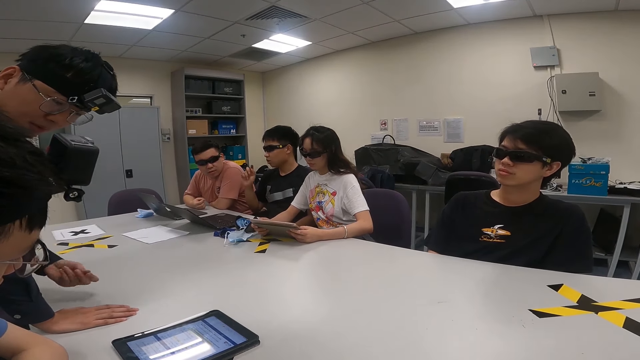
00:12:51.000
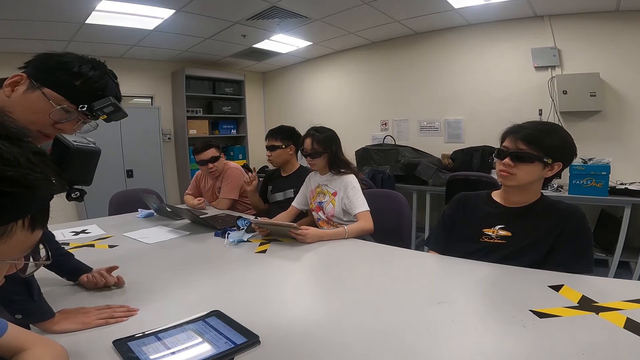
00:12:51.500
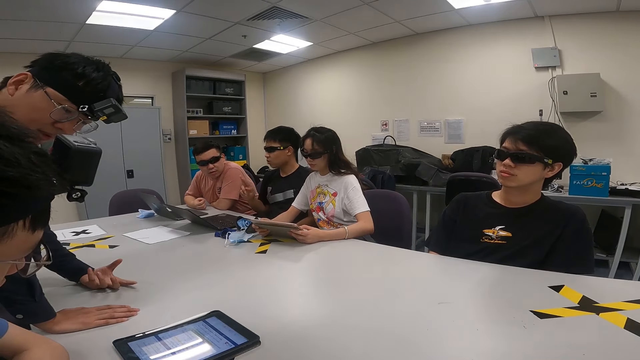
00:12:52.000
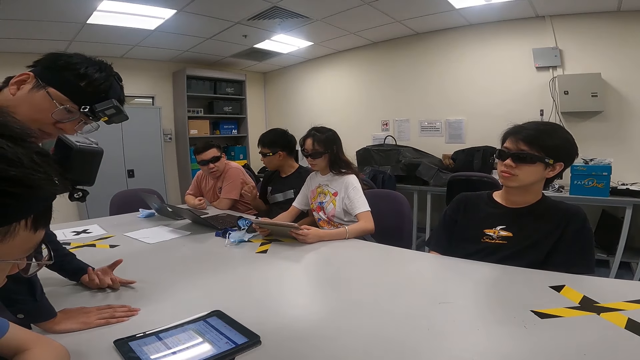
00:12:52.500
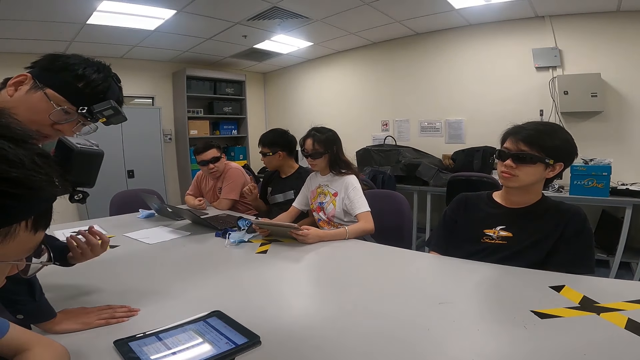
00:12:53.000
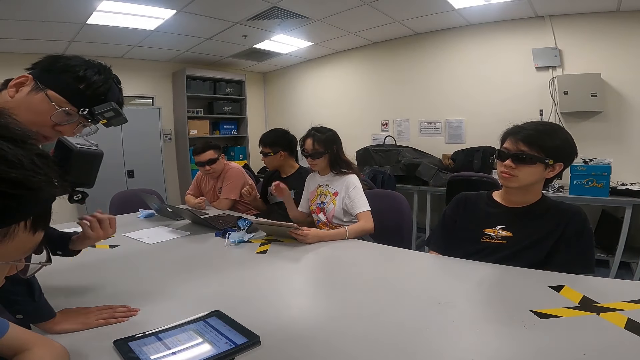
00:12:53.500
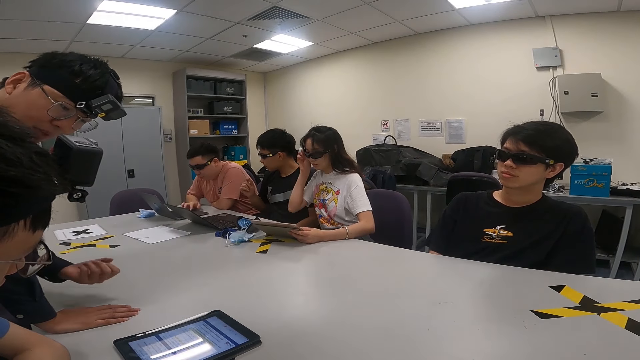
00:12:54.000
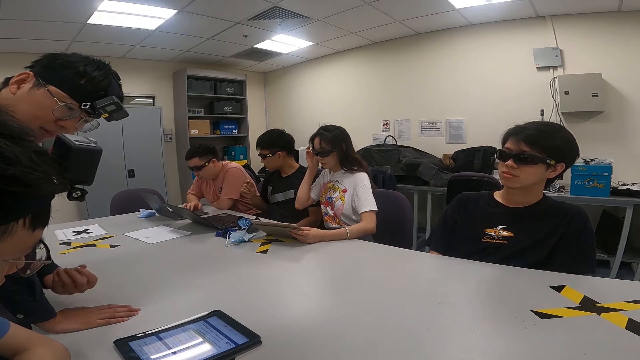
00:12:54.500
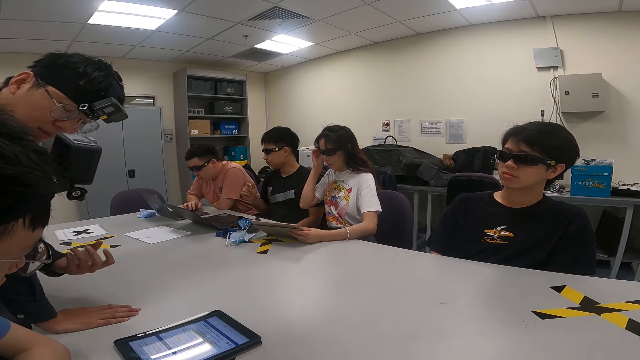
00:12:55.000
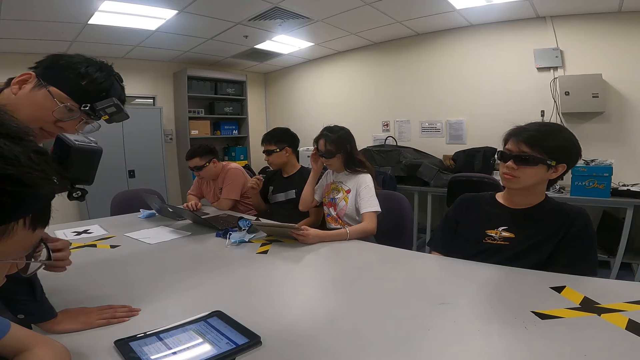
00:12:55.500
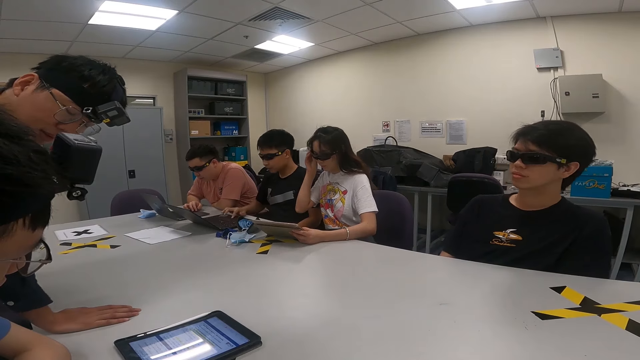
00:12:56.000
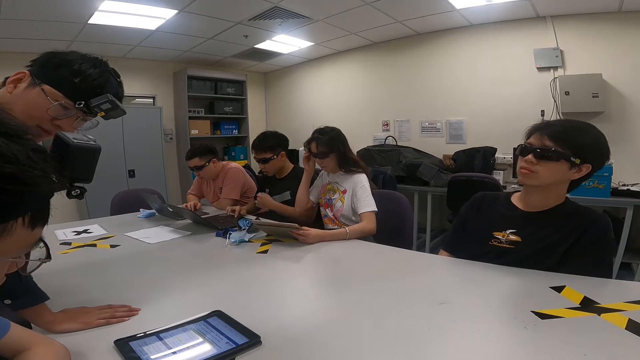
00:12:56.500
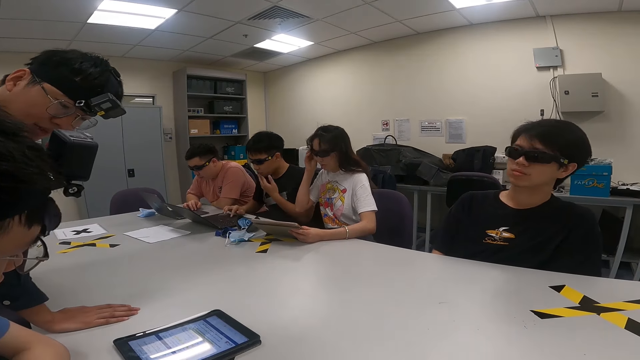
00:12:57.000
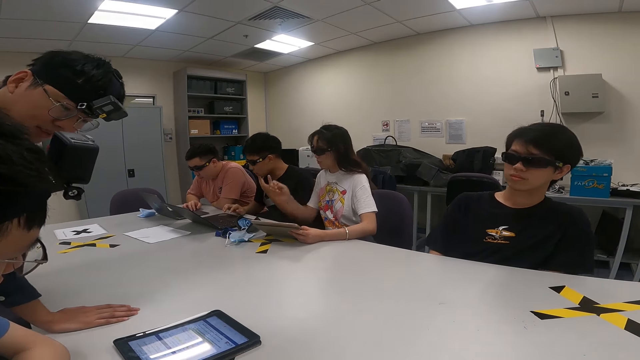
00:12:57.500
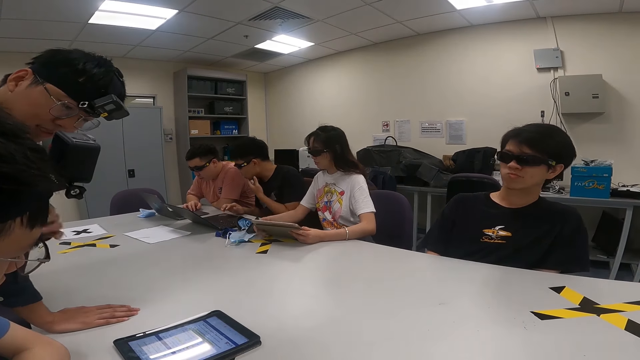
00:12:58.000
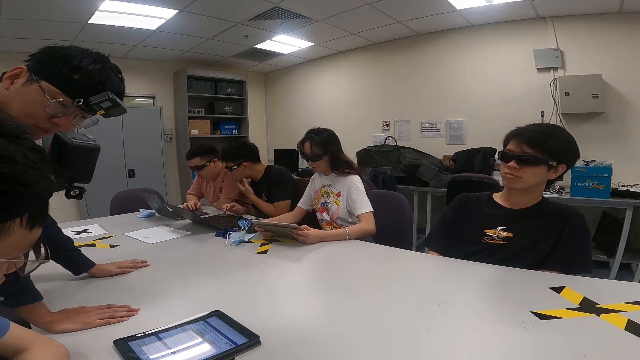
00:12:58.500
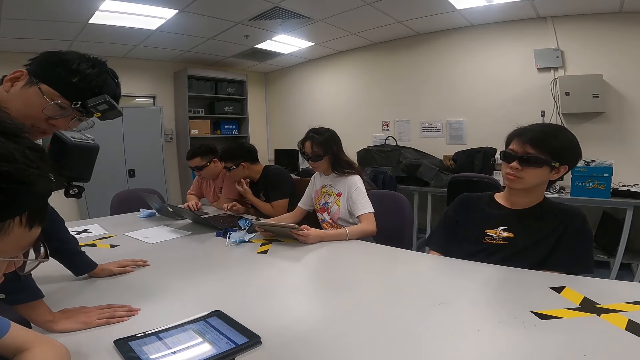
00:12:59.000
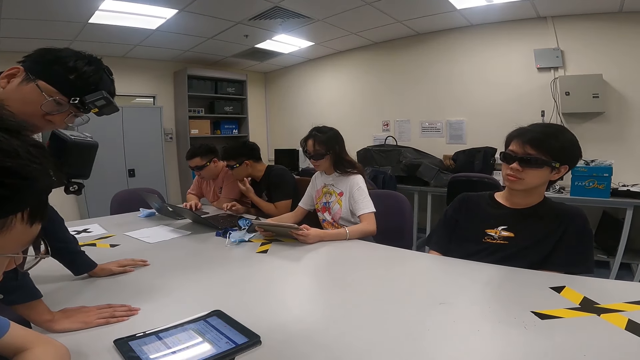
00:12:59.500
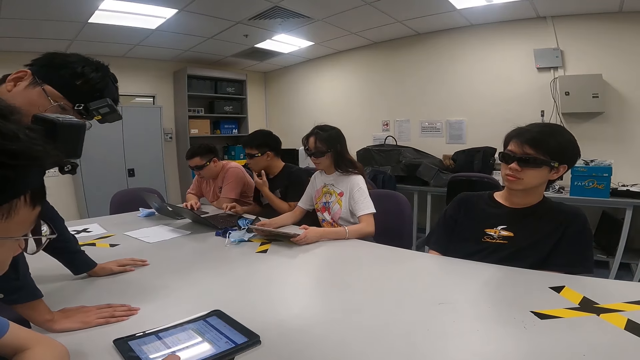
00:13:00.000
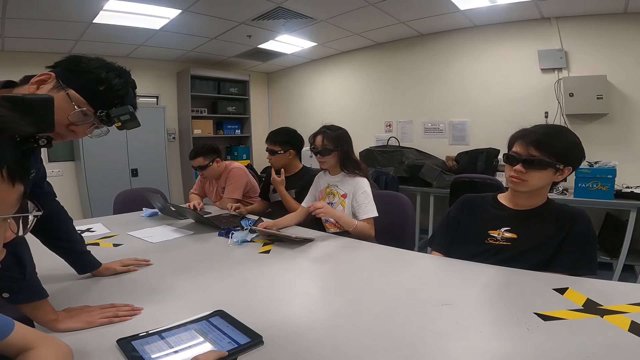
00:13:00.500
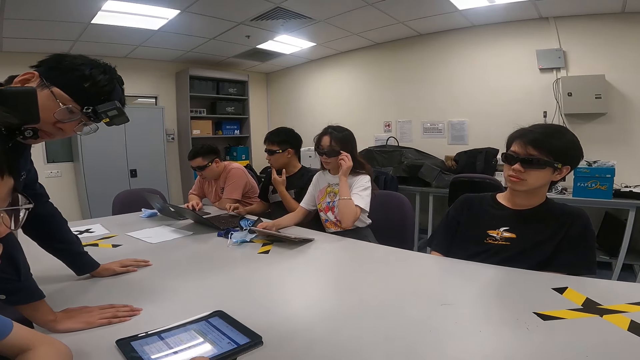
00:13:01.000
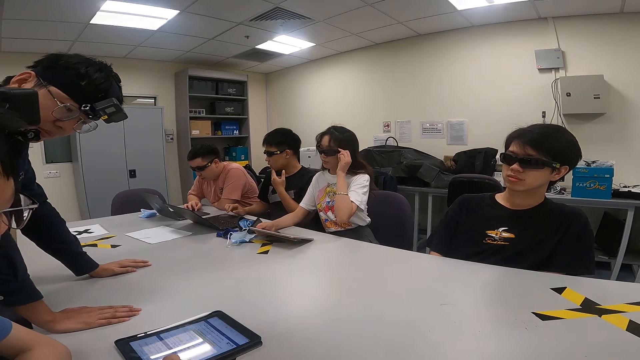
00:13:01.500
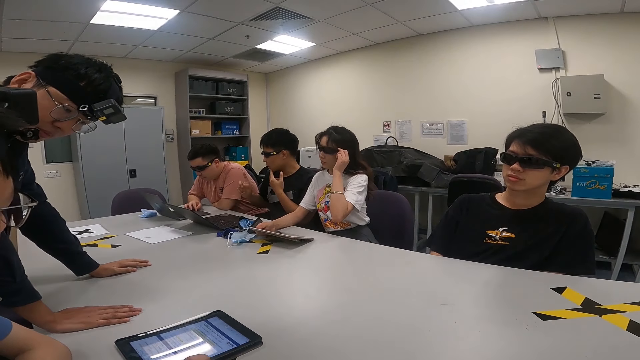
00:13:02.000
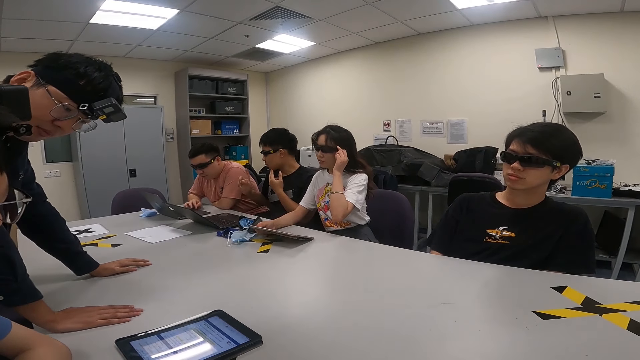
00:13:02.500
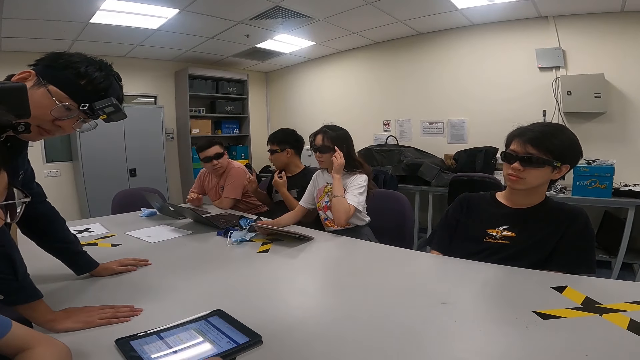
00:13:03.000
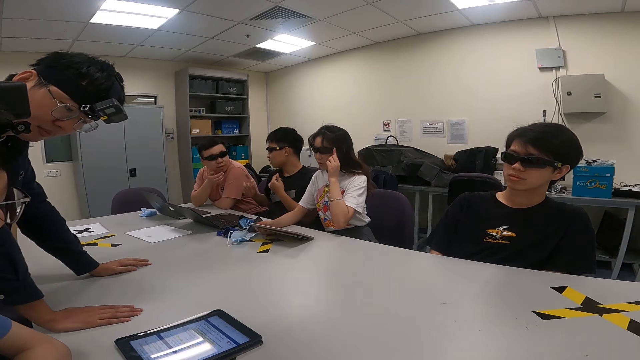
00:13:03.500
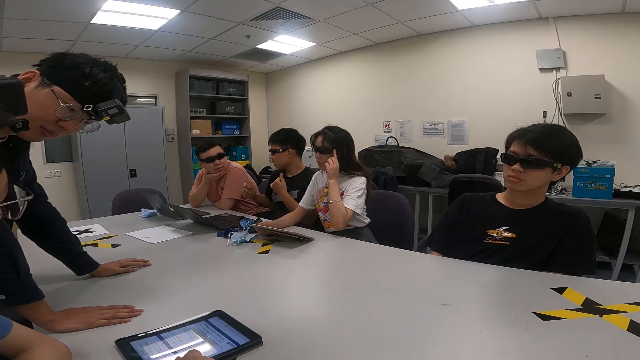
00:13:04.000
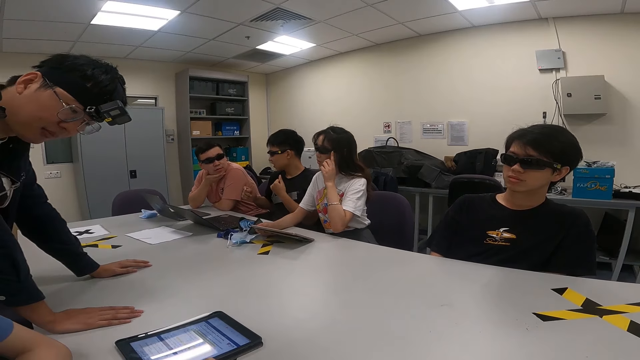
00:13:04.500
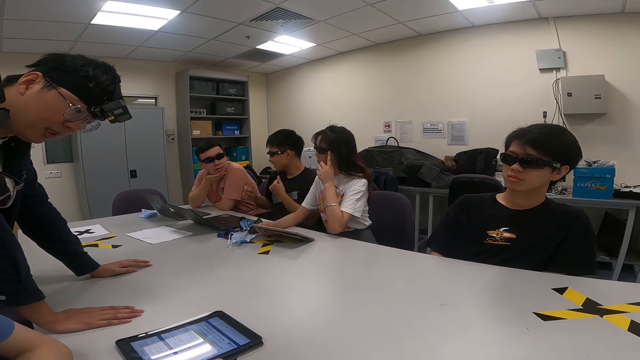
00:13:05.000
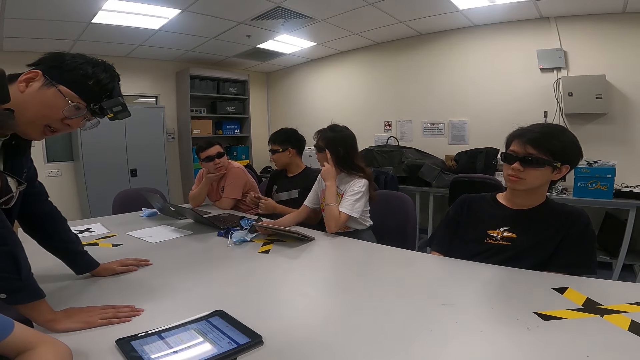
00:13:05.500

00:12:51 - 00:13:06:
A person swings on the chair. Another person operates the laptop. A third person holds the sunglasses. A fourth person operates the laptop with the right hand. The fourth person touches his mouth with his left hand. The third person holds the tablet. The fourth person looks at the laptop on his side. A fifth person holds the table. The third person holds the sunglasses. The fourth person points with the right hand. The second person touches the chin.

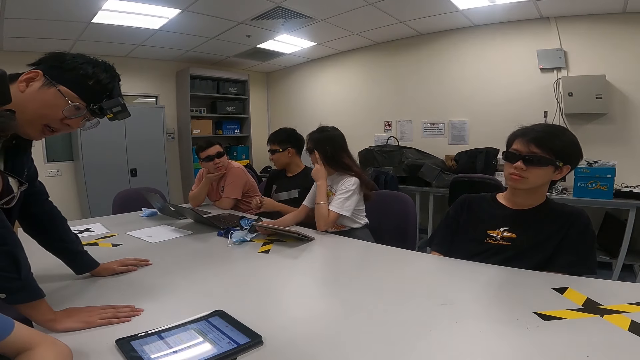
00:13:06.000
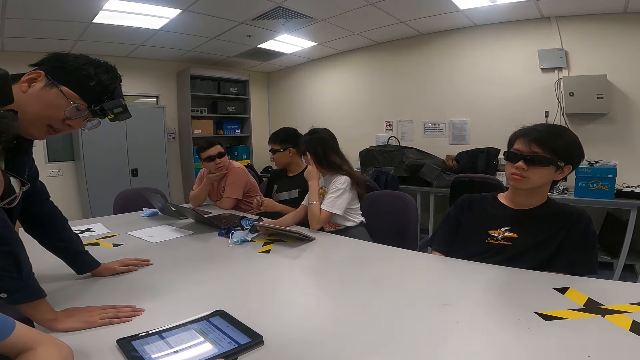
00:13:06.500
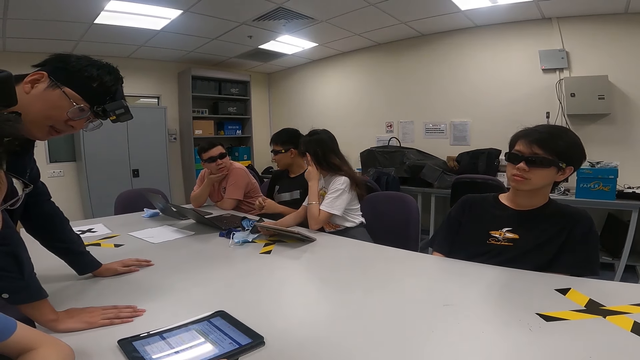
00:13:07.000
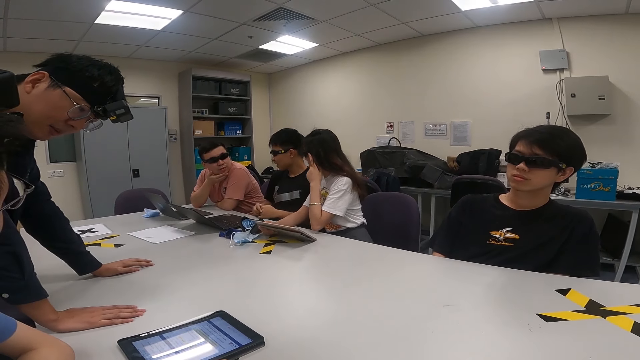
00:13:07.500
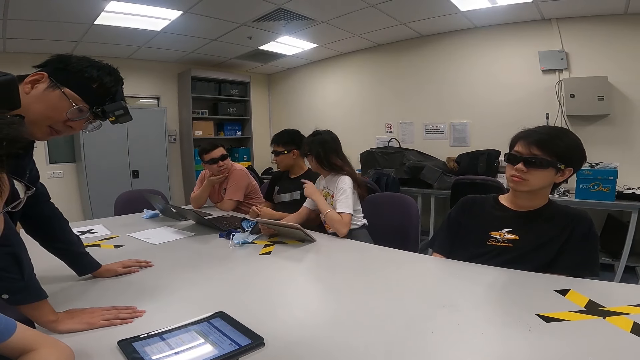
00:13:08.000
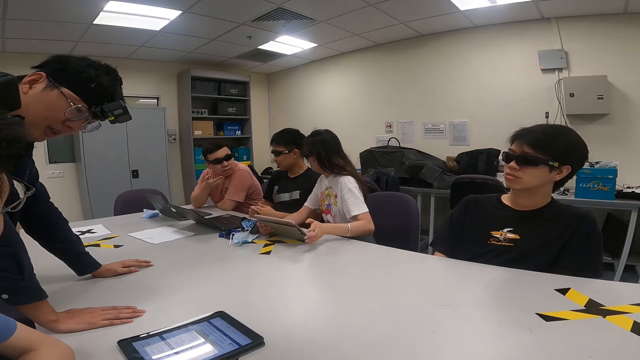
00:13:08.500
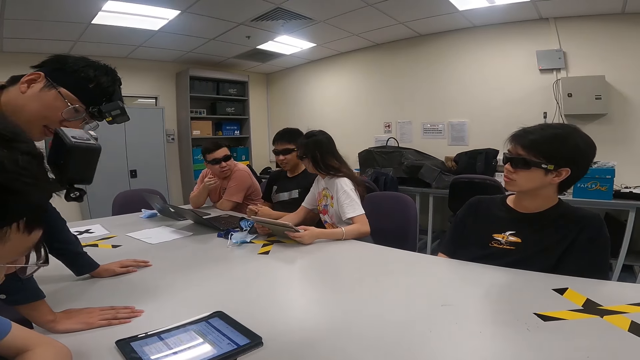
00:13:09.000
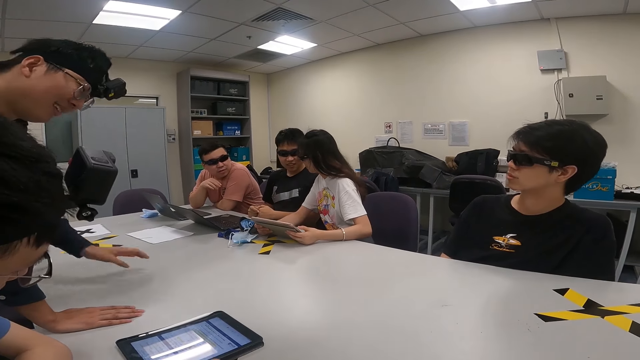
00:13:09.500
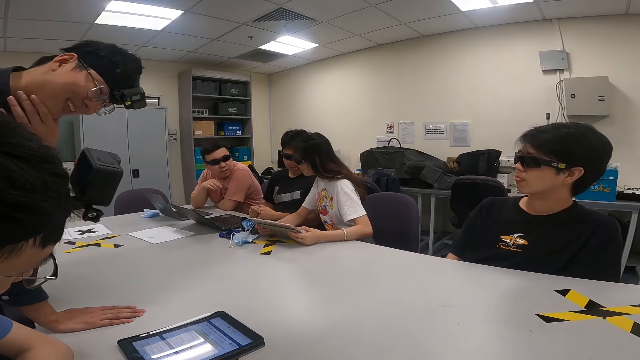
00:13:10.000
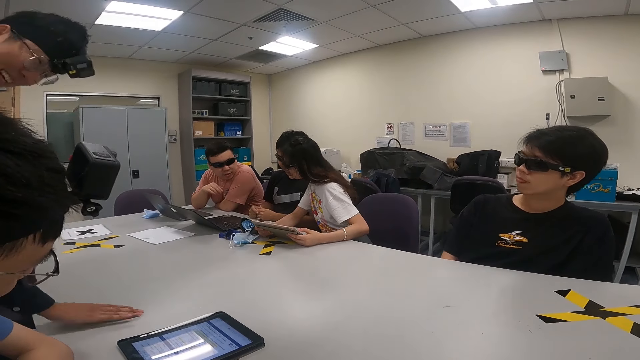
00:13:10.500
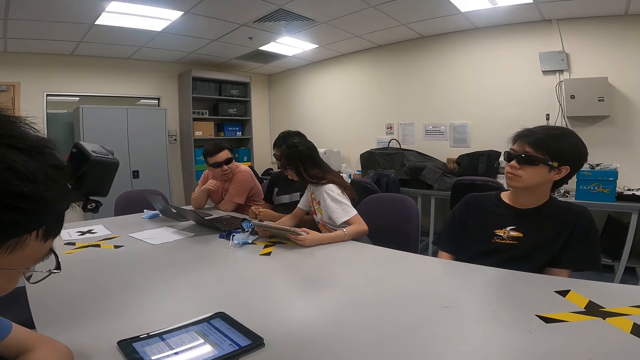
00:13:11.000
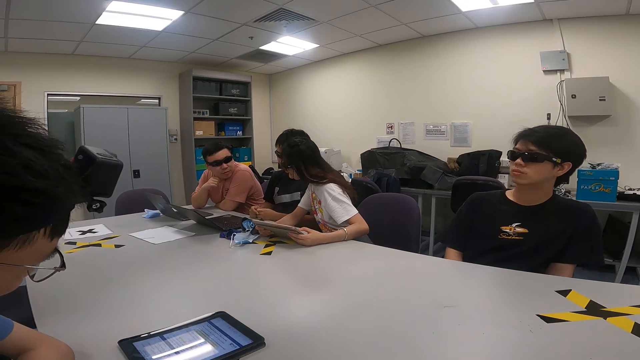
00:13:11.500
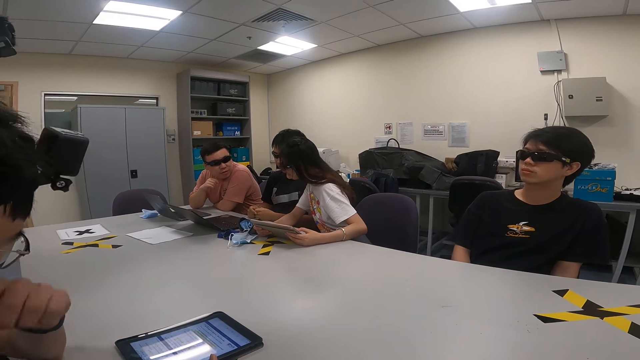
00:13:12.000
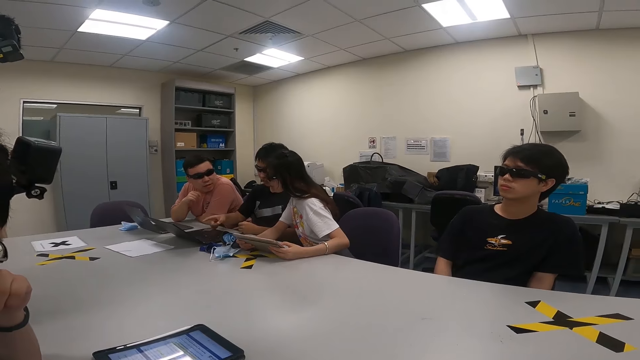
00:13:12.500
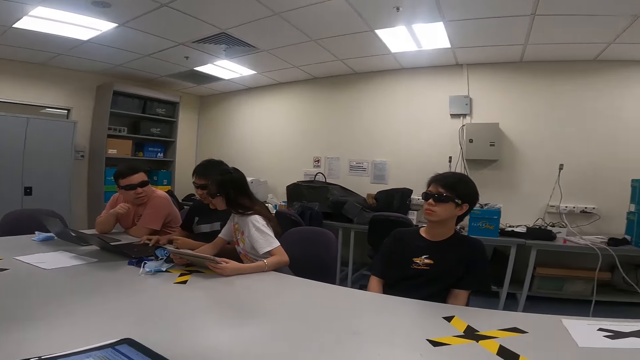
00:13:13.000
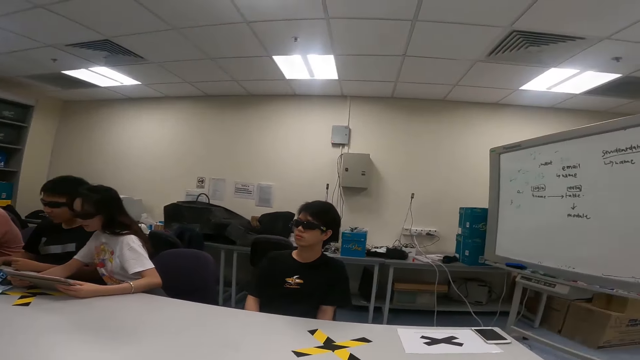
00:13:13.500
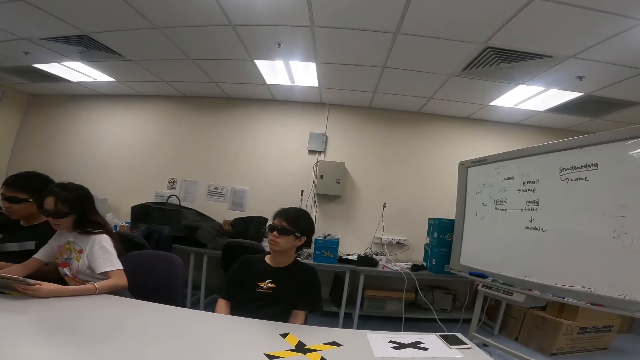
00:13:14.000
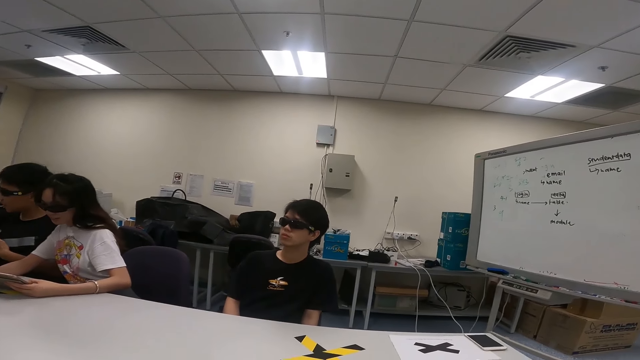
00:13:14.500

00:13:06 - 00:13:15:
A person holds his hands. Another person looks at a third person. The first person rests the hands on the table. The second person holds the tablet. A fourth person holds the neck. The third person moves the hand. The first person points at the laptop.
